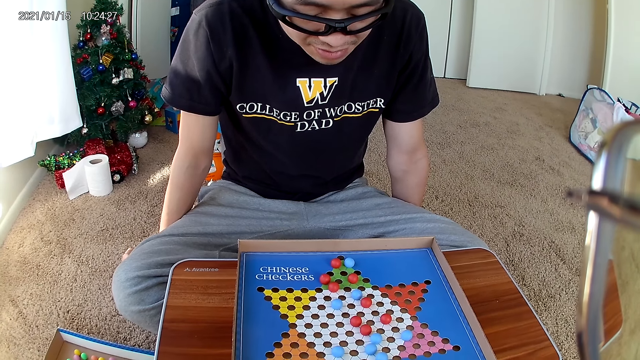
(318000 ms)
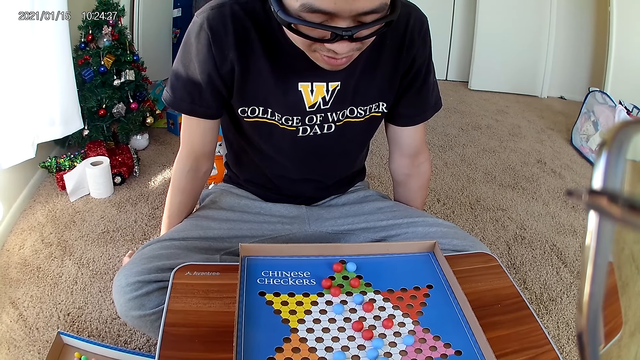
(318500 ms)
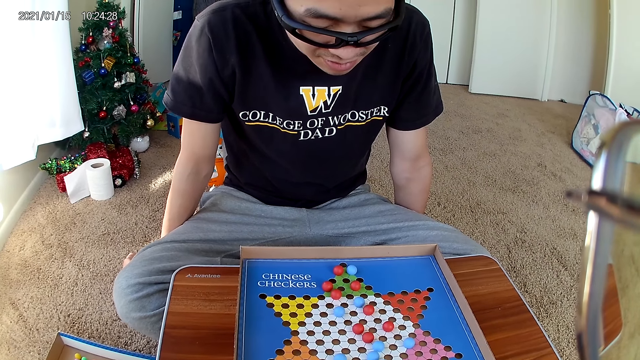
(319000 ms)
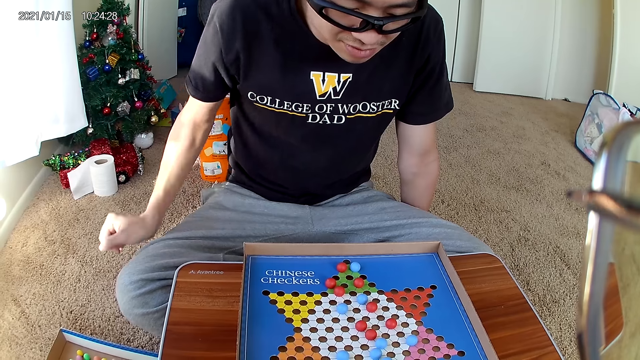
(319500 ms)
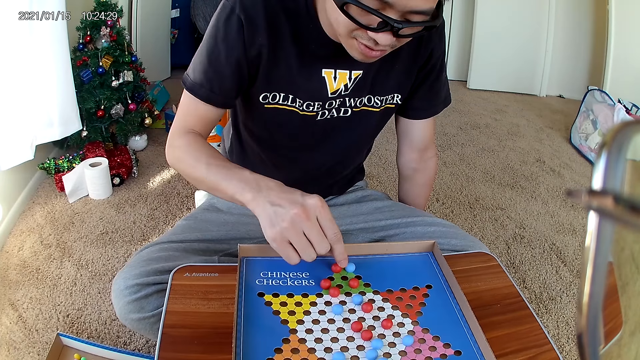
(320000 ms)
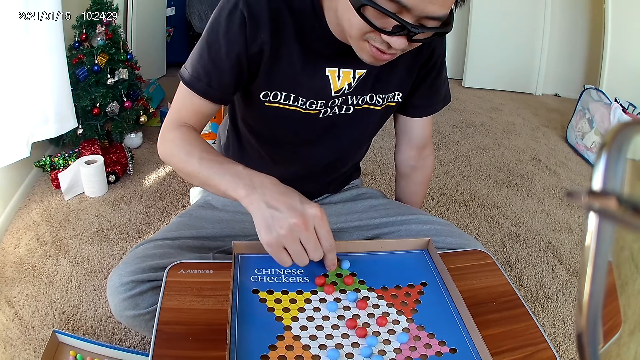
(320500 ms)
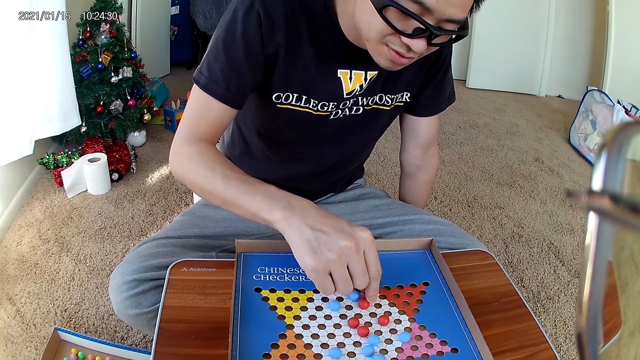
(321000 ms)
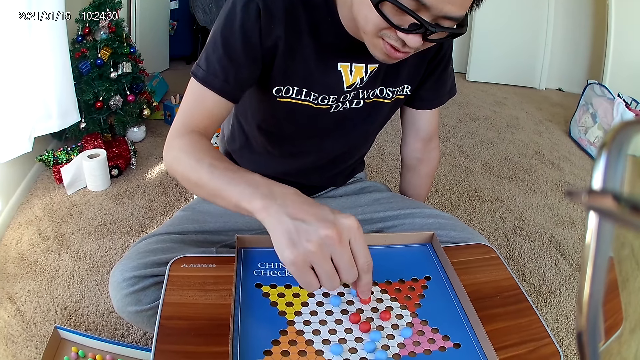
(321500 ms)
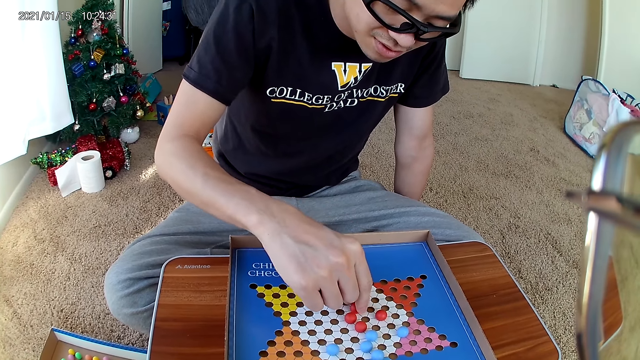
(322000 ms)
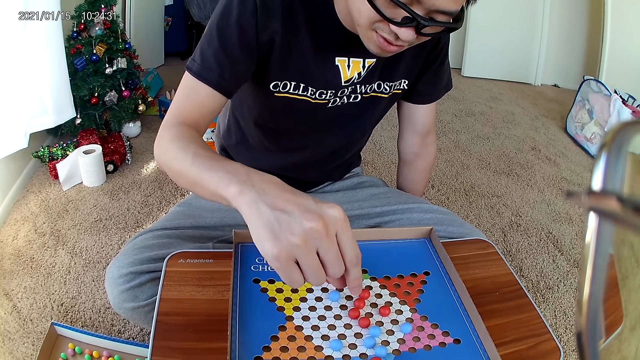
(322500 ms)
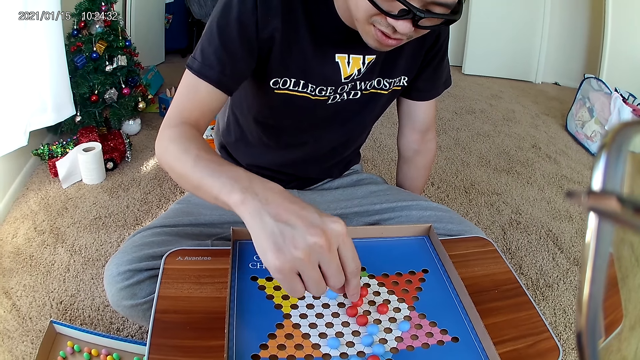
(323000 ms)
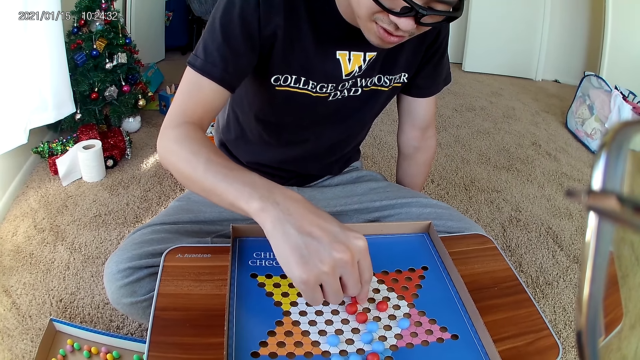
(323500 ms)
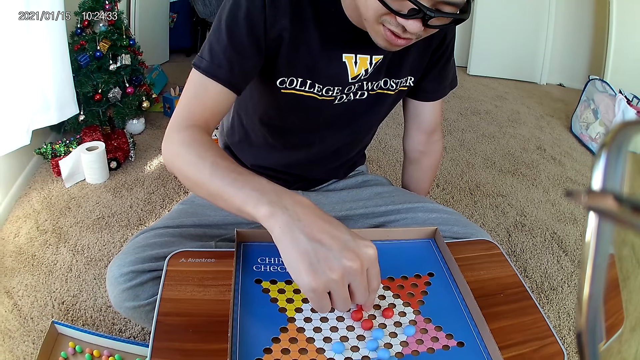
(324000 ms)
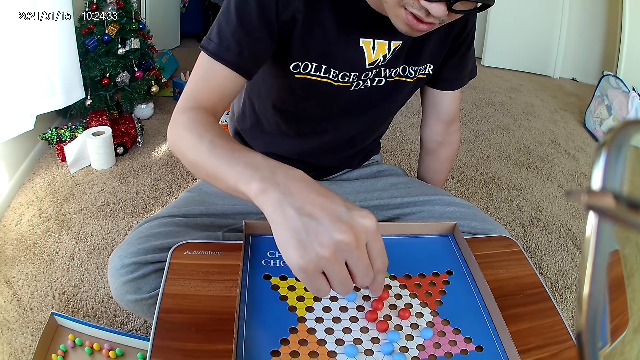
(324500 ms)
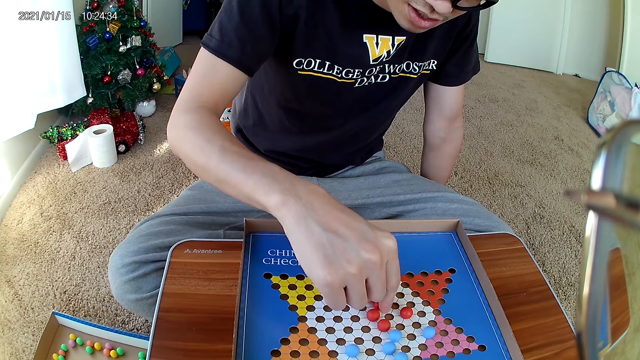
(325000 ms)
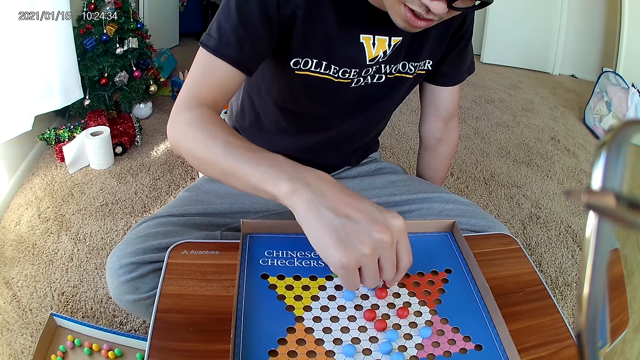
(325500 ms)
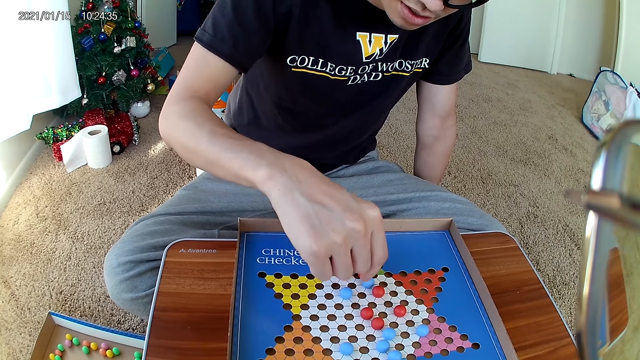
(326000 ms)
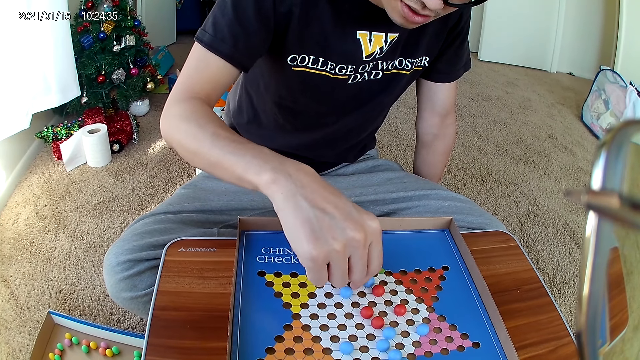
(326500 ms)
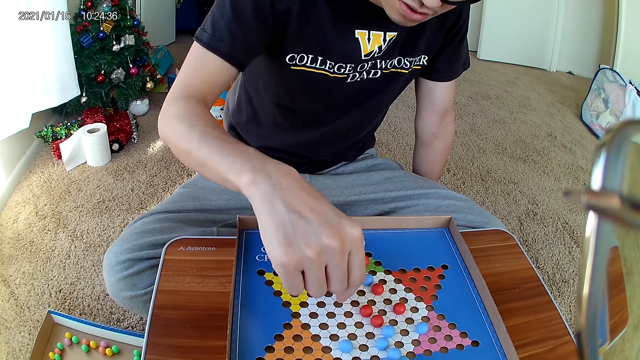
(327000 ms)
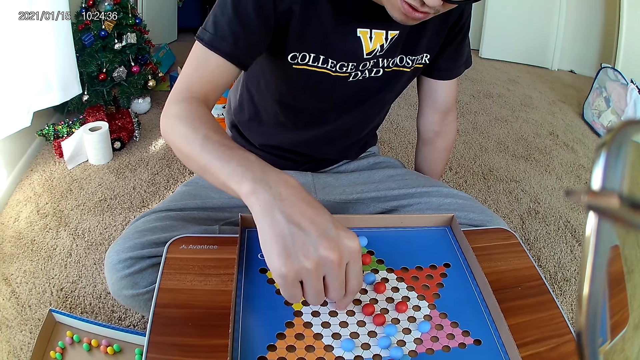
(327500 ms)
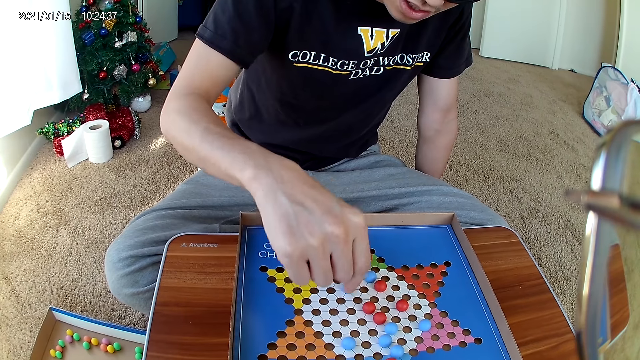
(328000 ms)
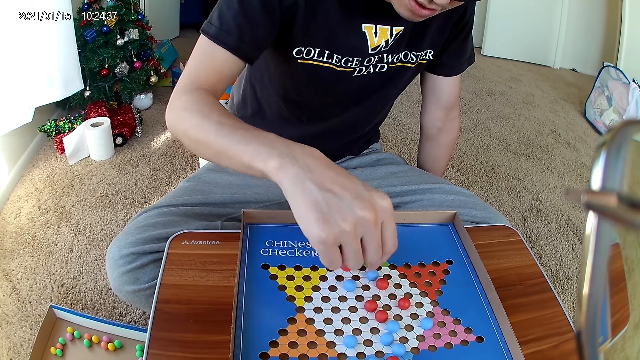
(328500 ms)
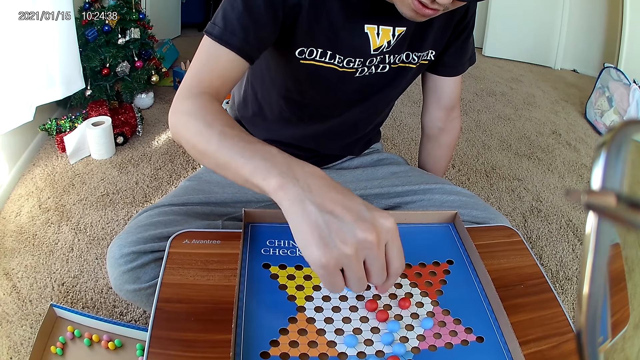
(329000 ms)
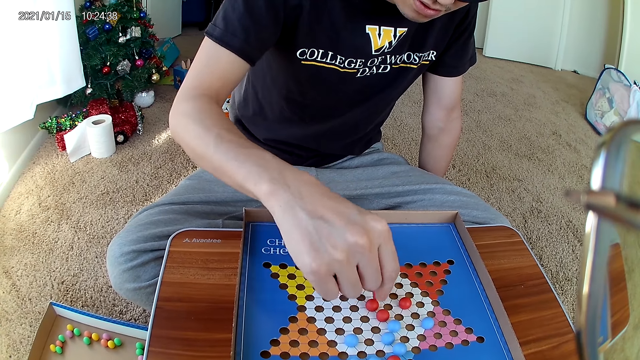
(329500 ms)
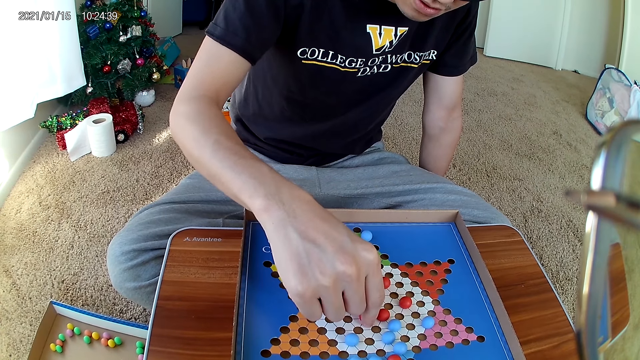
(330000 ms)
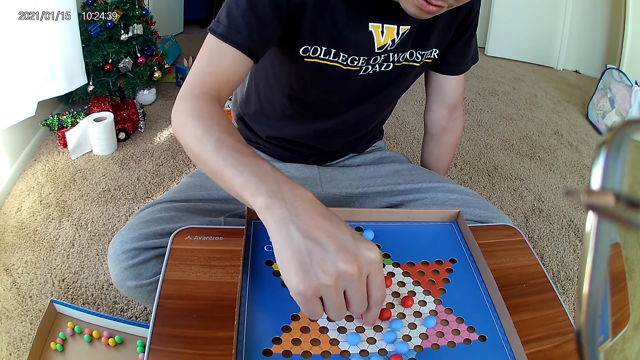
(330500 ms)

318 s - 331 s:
The man moves a red marble piece on the checkers board to a new position. The man picks up a marble from the board game and drops the marble down on the board. The man moves the red marble piece on the checkers board to a new position. The man picks up the marble from the board game and drops the marble down on the board. The man picks up the marble from the board game.

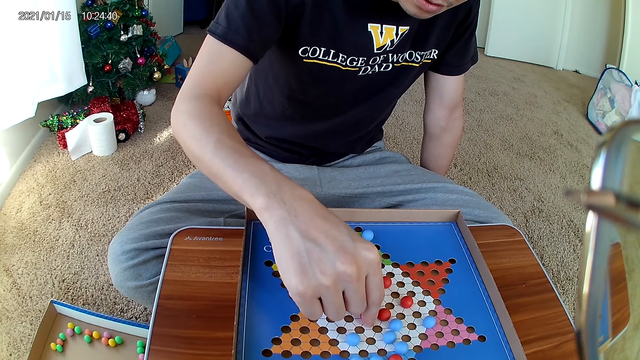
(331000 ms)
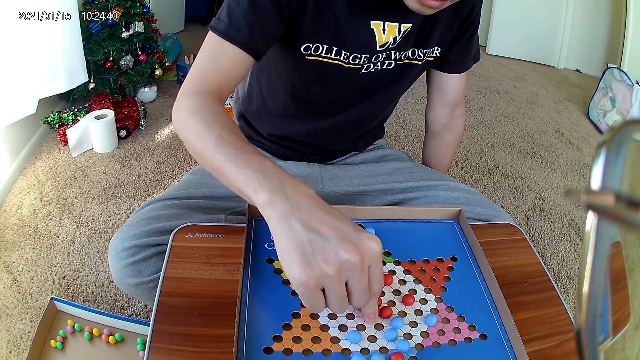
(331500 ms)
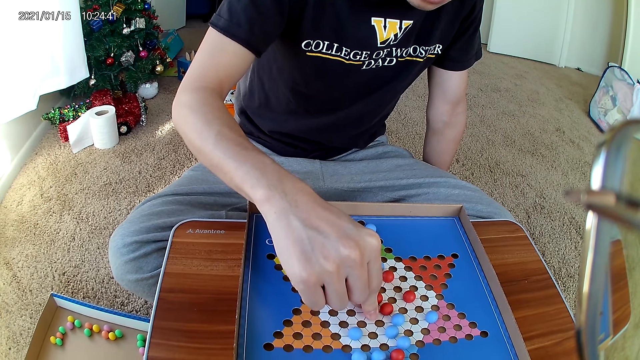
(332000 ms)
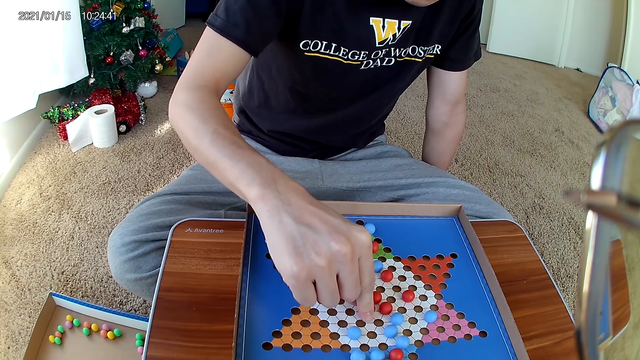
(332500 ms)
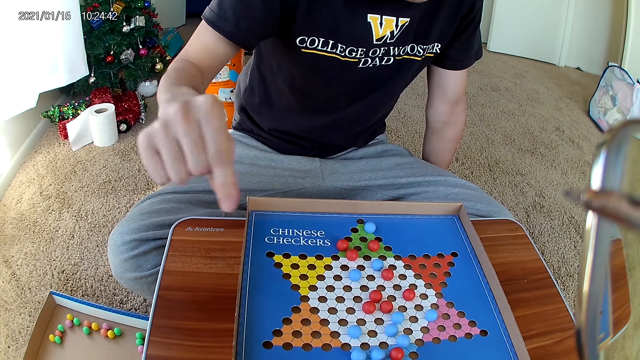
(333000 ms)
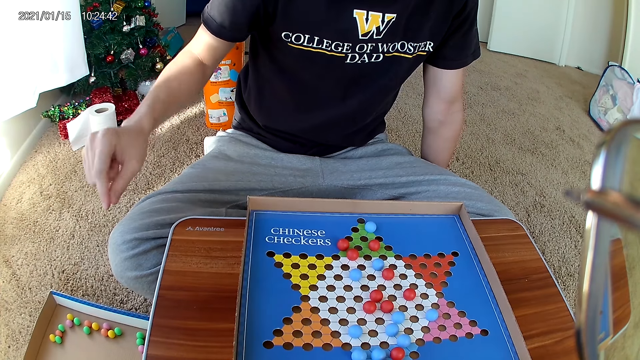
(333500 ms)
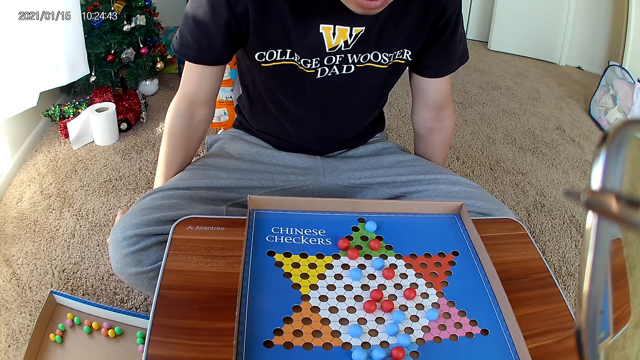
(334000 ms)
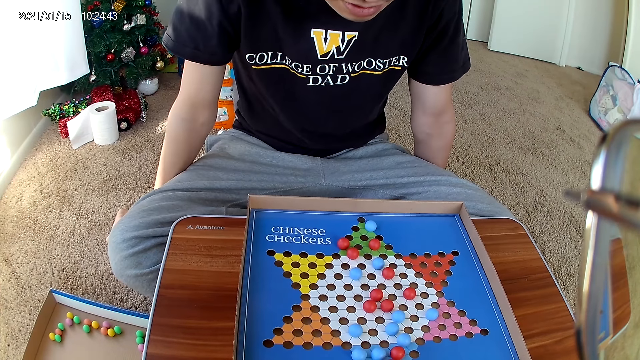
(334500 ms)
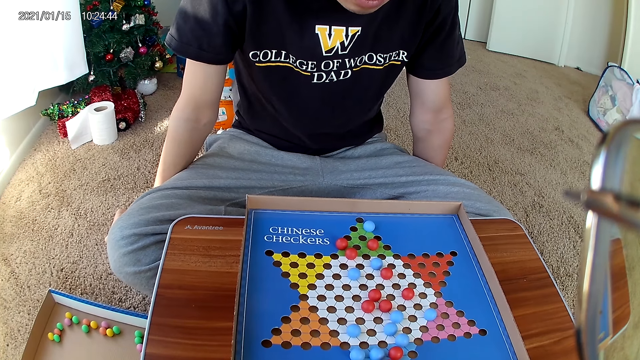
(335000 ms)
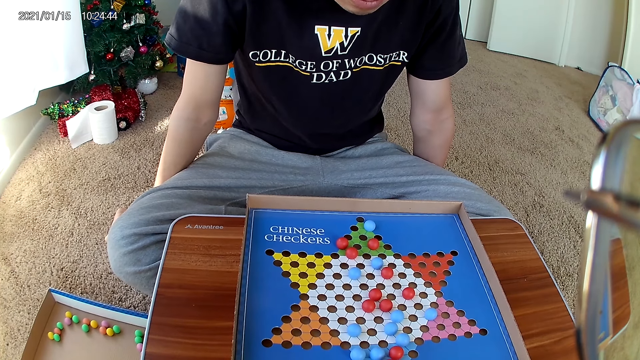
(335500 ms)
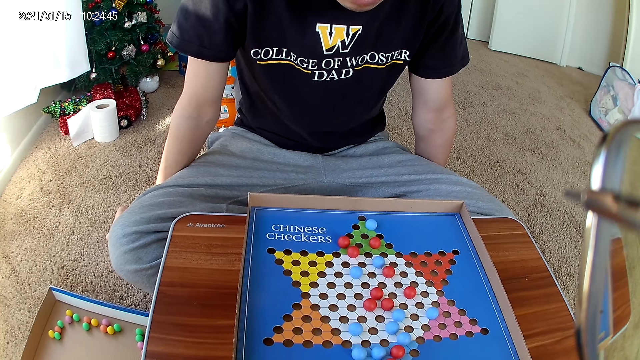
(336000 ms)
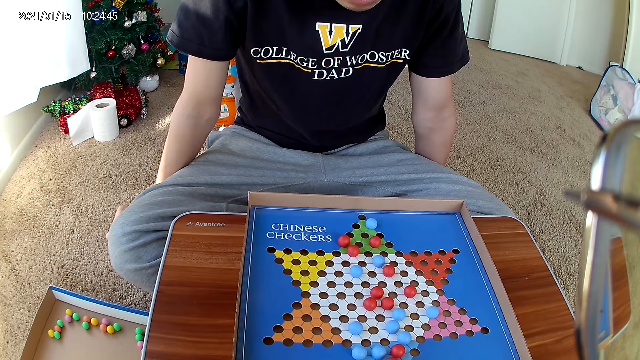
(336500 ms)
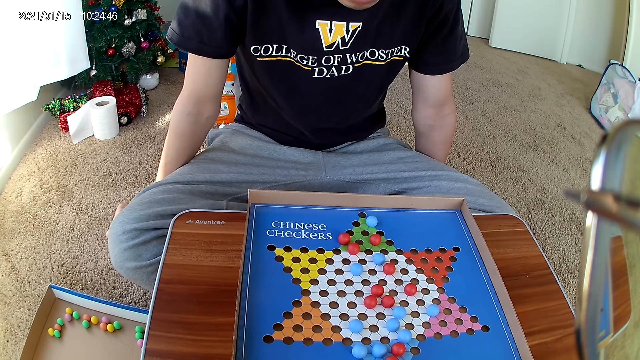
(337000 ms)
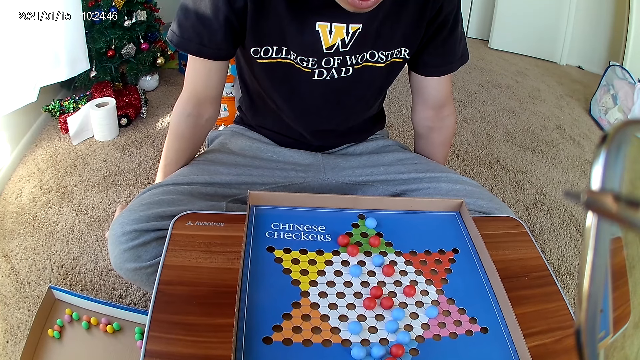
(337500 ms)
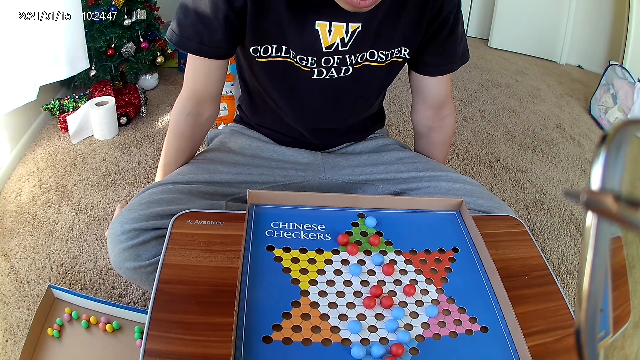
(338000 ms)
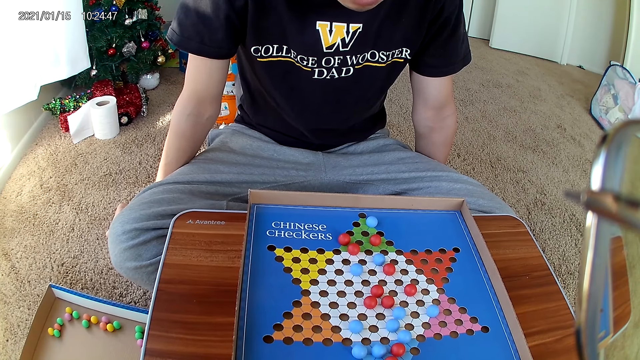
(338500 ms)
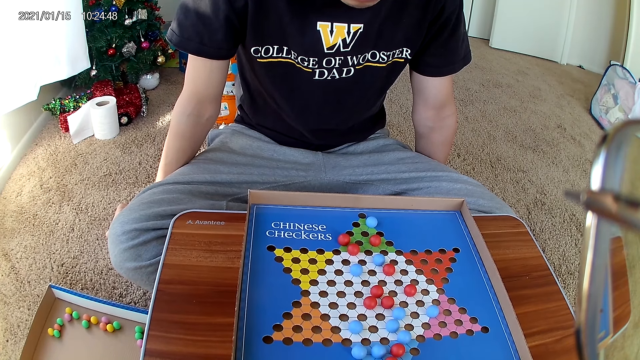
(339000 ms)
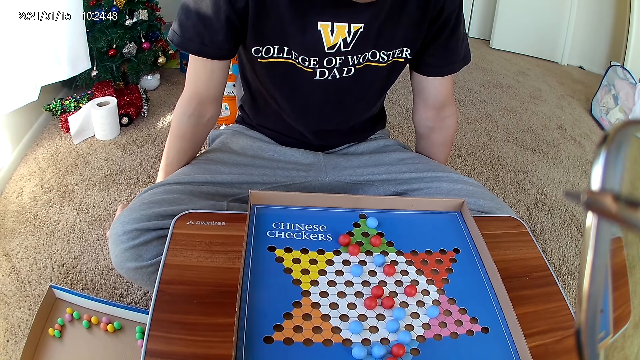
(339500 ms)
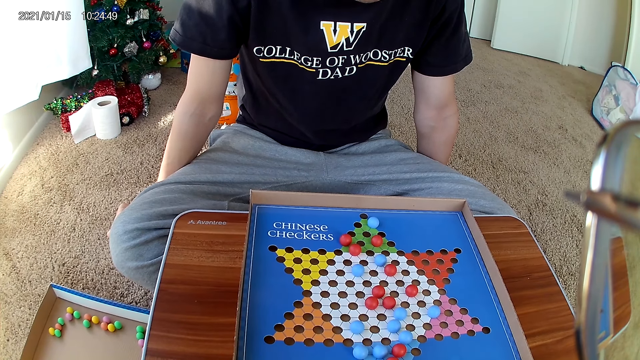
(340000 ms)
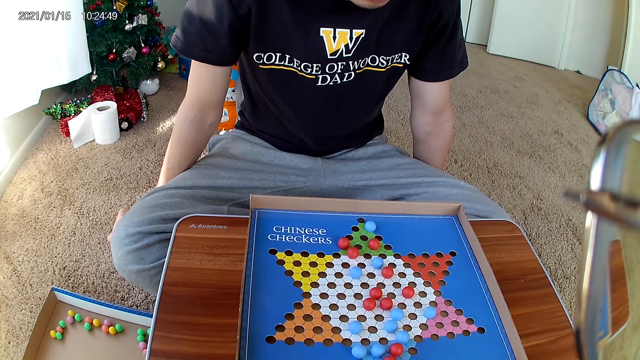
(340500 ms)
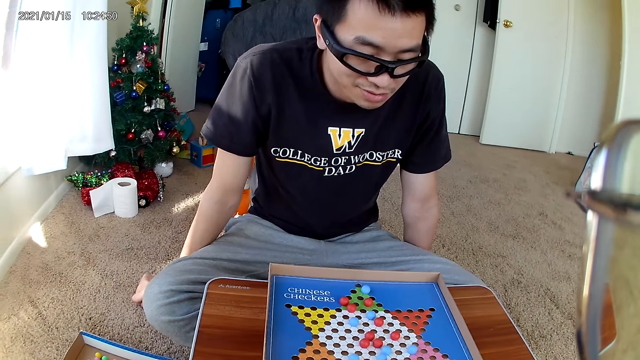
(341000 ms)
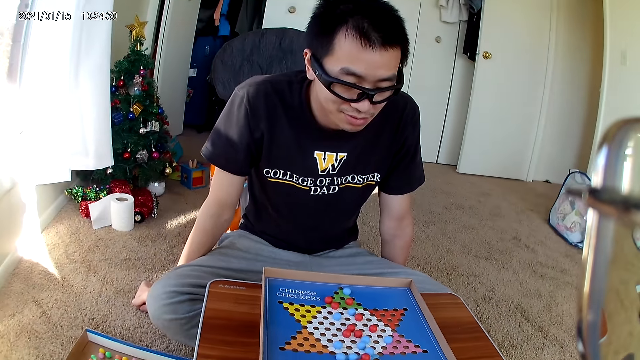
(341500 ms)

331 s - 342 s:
The man drops the marble down on the board.
